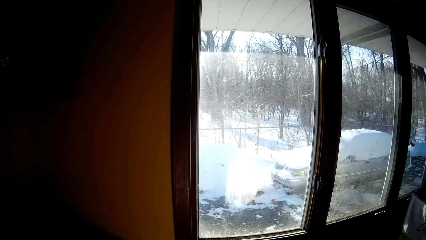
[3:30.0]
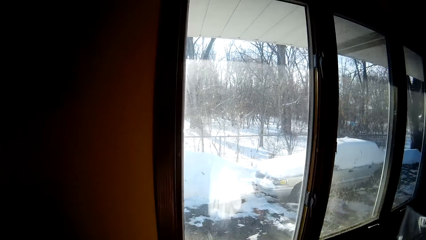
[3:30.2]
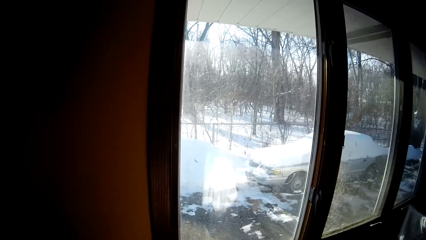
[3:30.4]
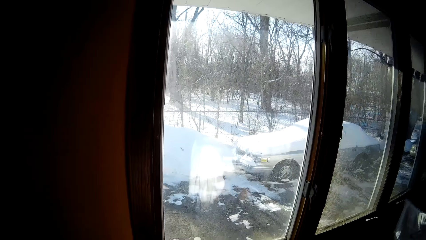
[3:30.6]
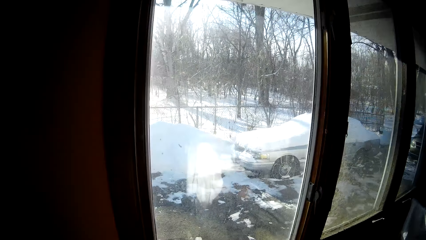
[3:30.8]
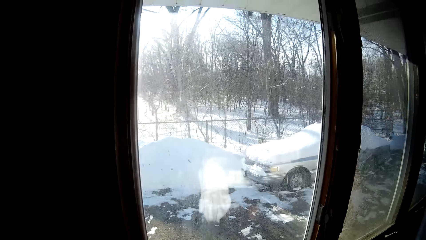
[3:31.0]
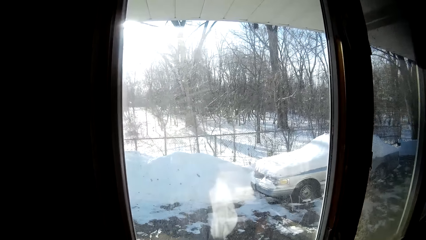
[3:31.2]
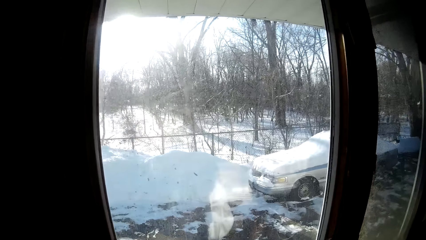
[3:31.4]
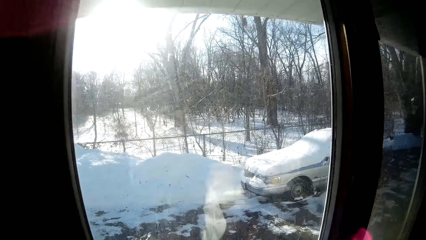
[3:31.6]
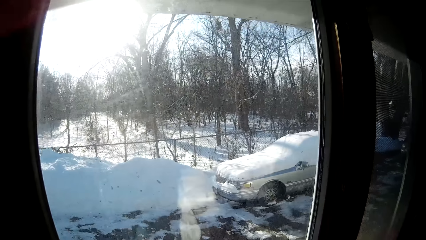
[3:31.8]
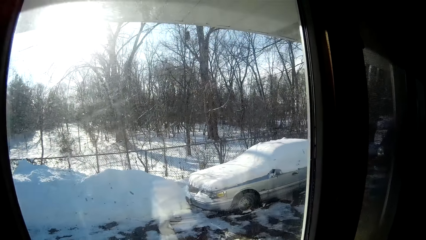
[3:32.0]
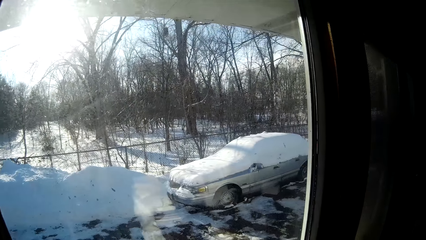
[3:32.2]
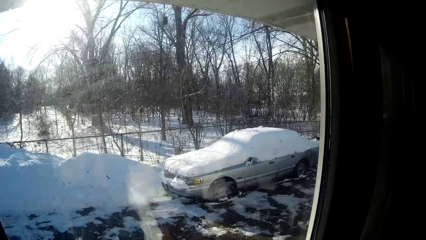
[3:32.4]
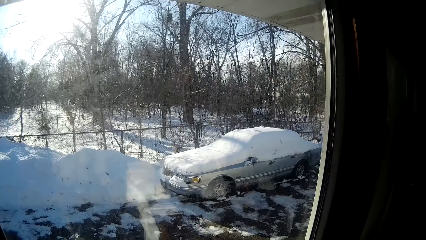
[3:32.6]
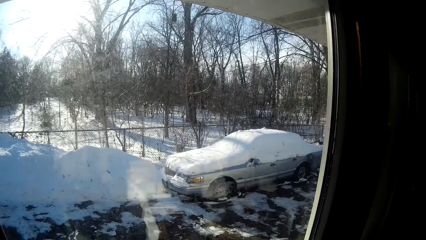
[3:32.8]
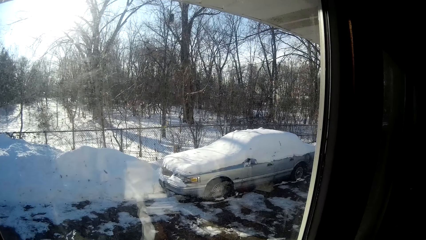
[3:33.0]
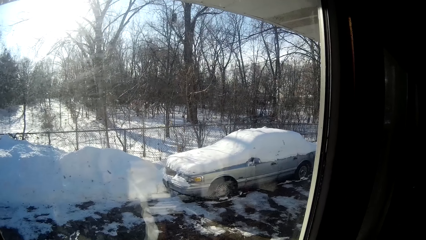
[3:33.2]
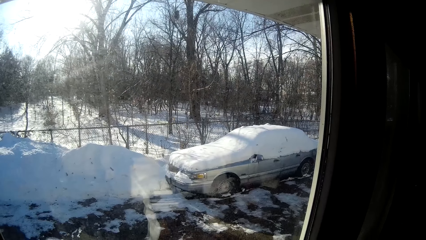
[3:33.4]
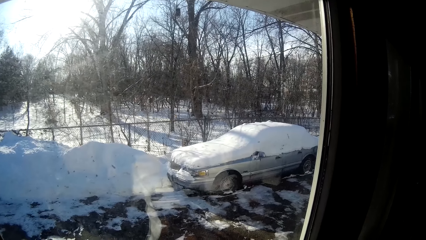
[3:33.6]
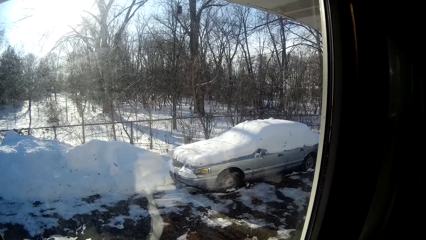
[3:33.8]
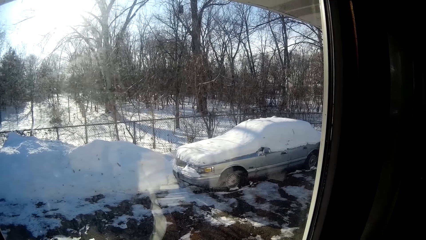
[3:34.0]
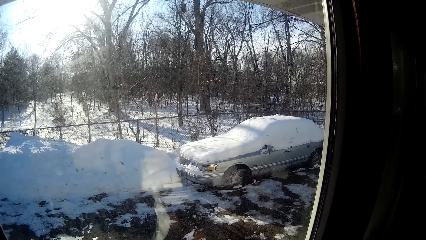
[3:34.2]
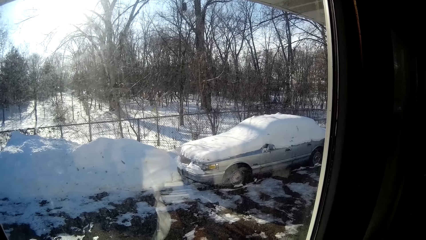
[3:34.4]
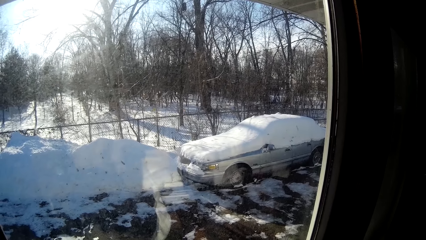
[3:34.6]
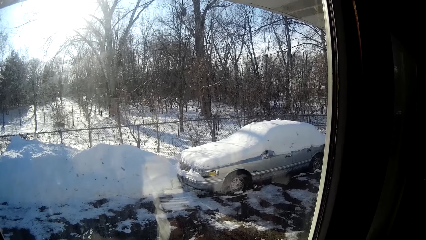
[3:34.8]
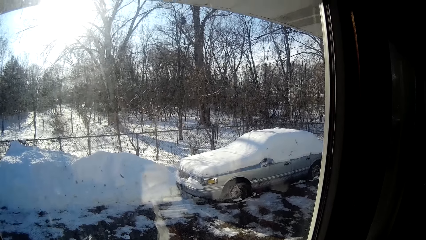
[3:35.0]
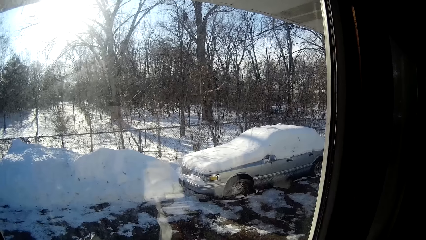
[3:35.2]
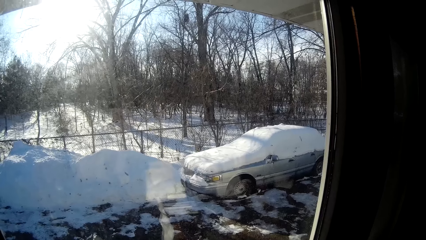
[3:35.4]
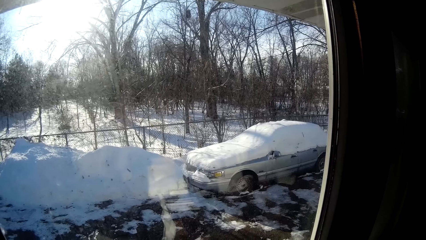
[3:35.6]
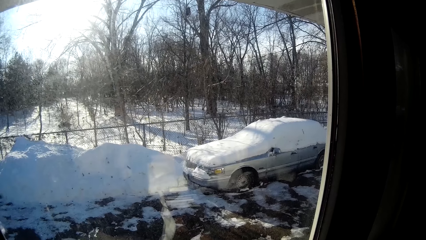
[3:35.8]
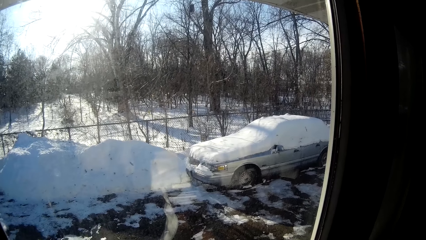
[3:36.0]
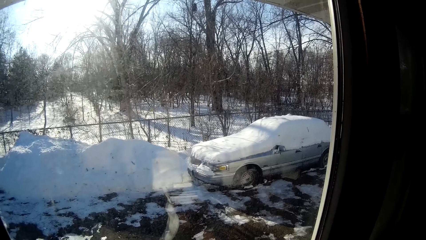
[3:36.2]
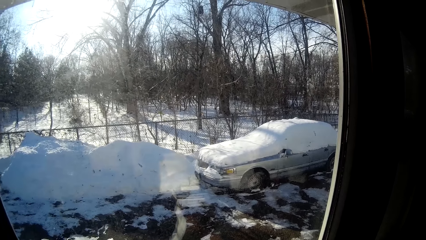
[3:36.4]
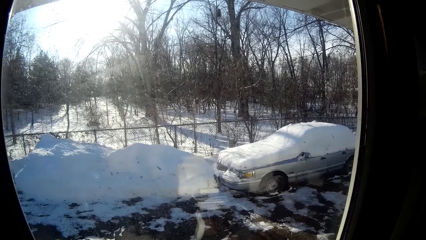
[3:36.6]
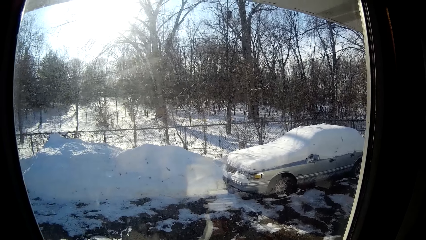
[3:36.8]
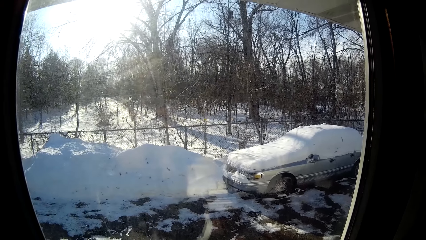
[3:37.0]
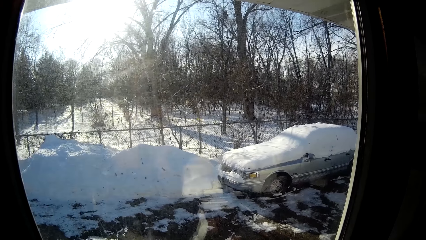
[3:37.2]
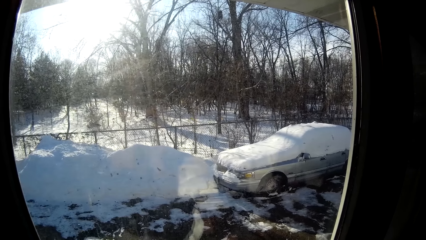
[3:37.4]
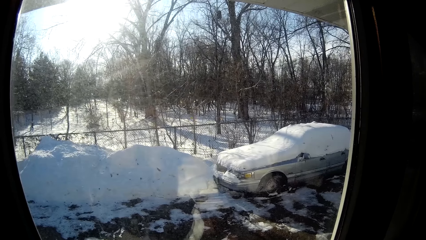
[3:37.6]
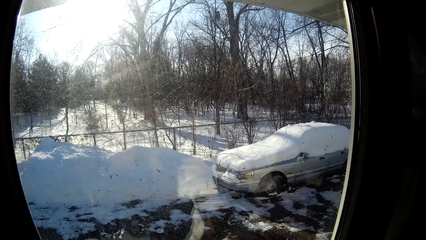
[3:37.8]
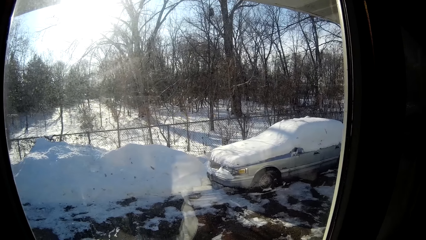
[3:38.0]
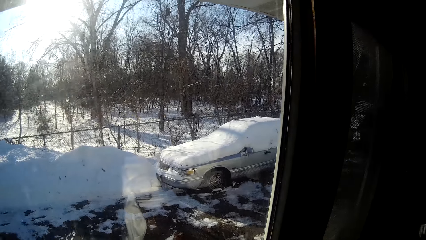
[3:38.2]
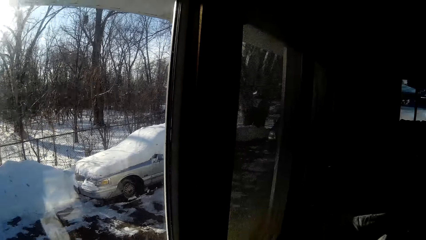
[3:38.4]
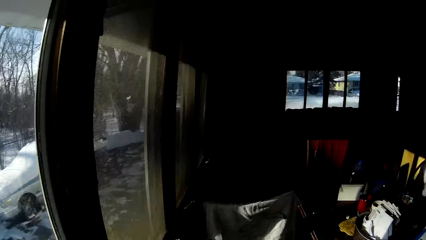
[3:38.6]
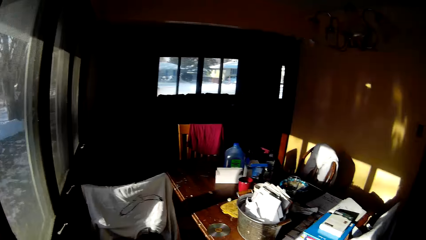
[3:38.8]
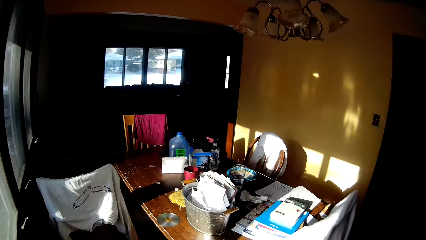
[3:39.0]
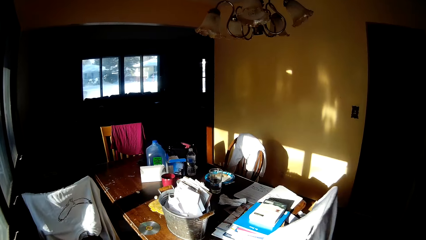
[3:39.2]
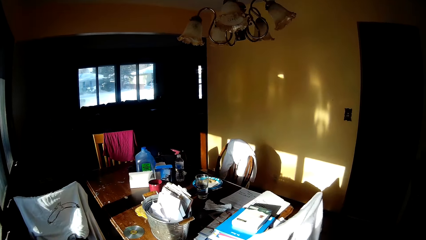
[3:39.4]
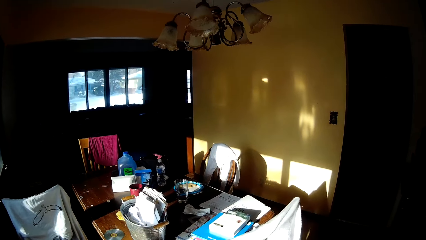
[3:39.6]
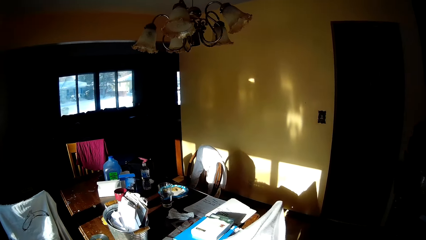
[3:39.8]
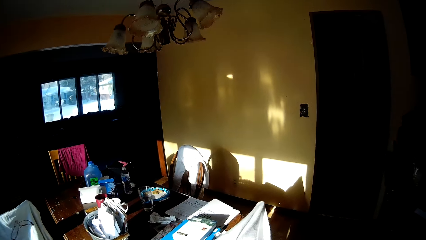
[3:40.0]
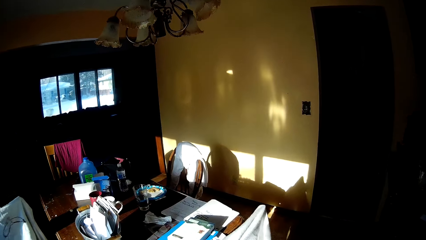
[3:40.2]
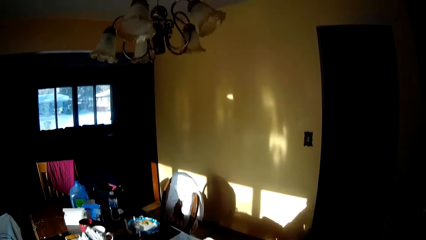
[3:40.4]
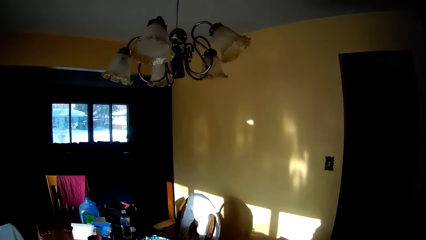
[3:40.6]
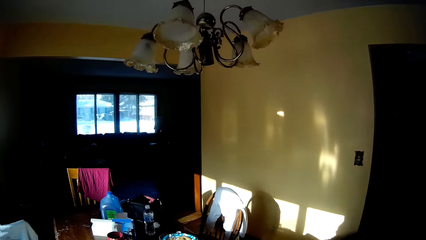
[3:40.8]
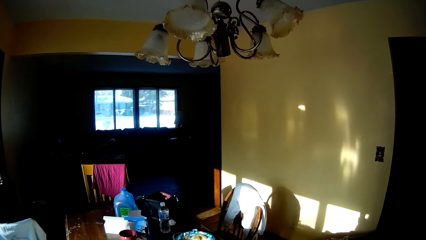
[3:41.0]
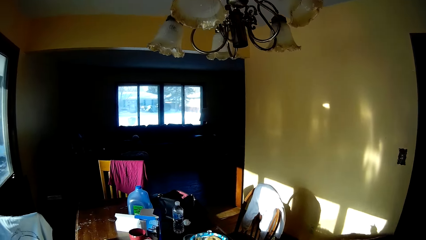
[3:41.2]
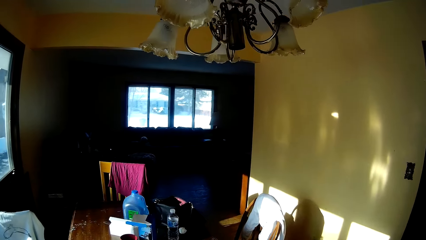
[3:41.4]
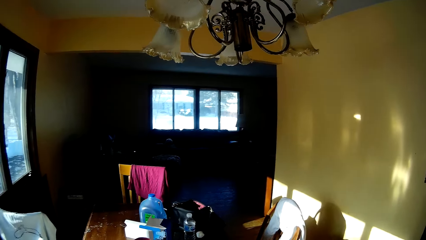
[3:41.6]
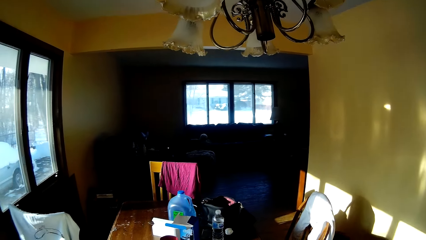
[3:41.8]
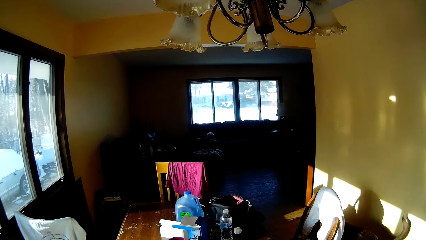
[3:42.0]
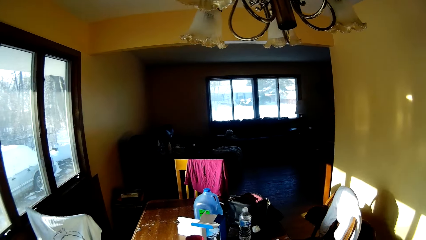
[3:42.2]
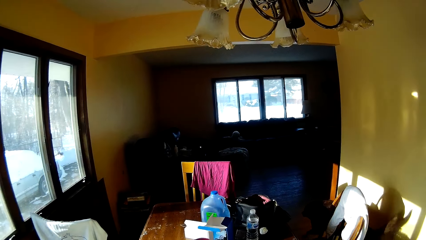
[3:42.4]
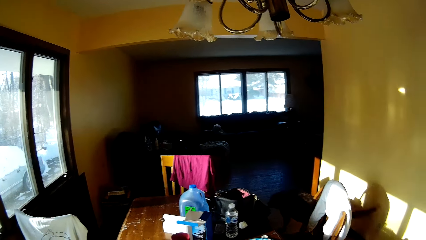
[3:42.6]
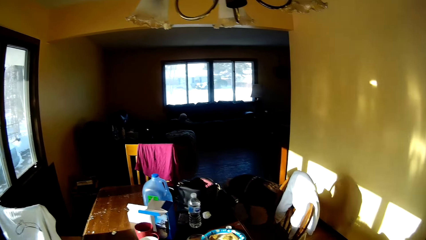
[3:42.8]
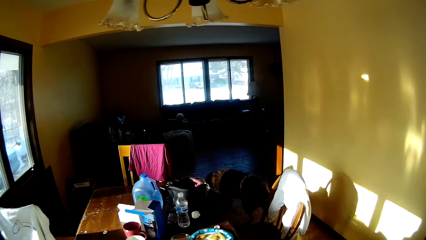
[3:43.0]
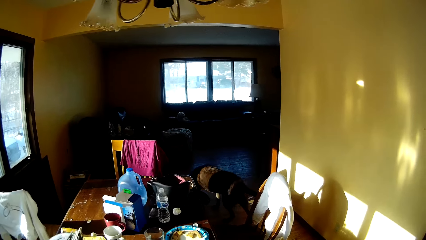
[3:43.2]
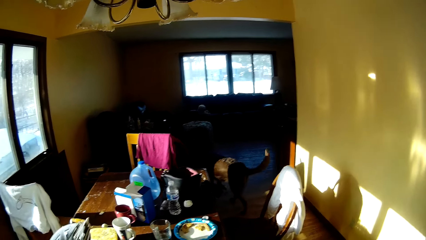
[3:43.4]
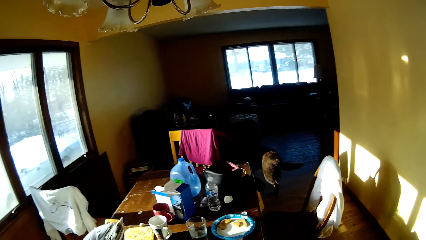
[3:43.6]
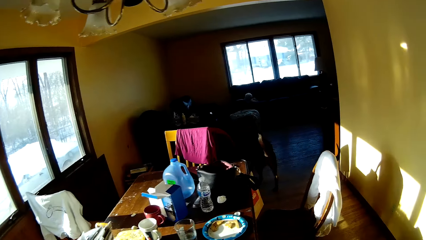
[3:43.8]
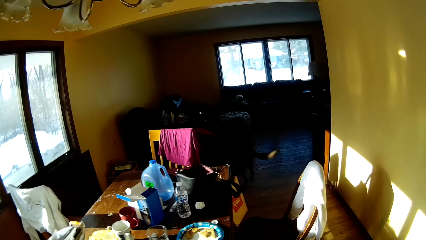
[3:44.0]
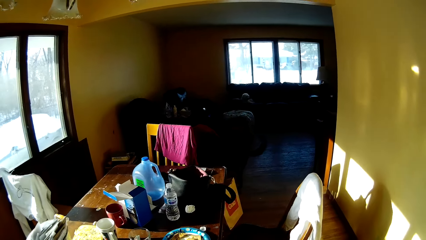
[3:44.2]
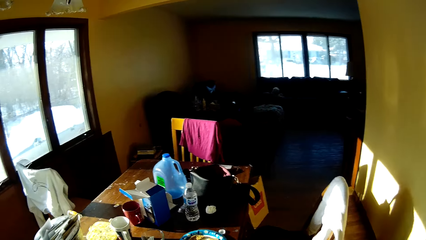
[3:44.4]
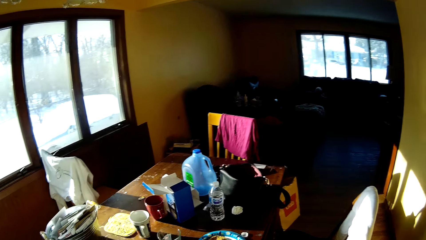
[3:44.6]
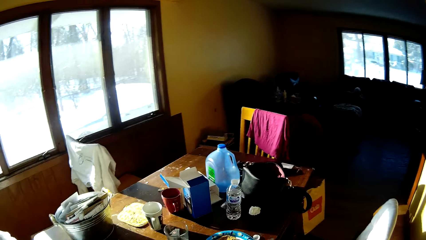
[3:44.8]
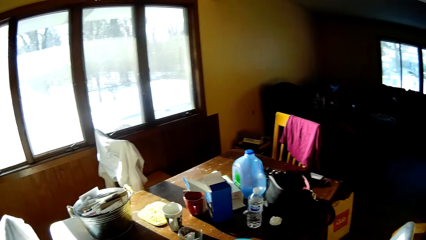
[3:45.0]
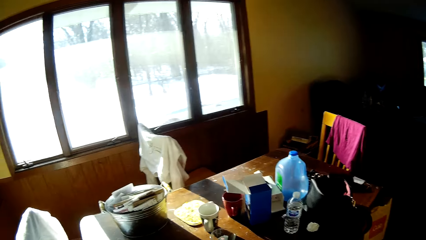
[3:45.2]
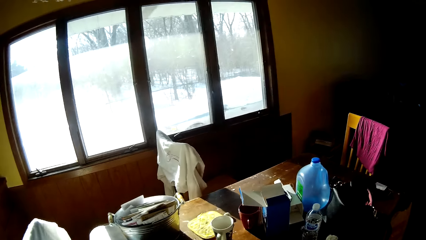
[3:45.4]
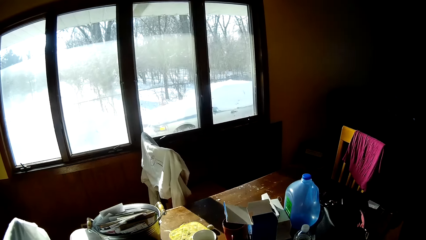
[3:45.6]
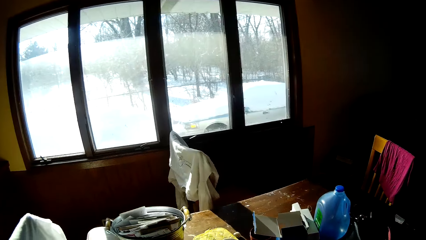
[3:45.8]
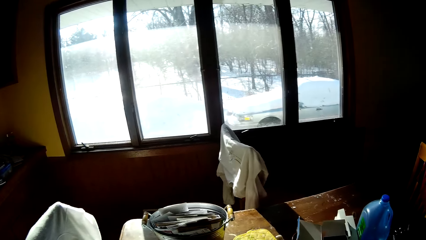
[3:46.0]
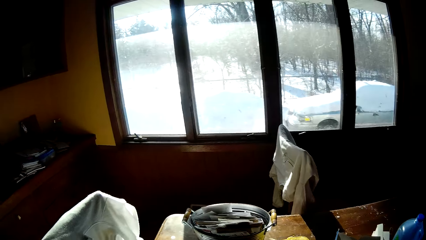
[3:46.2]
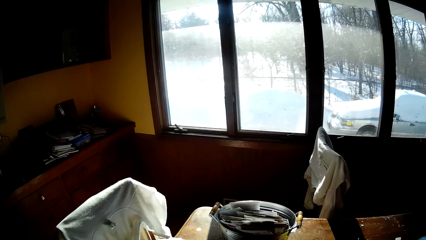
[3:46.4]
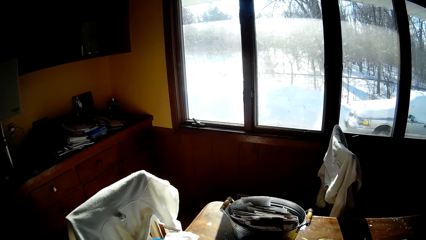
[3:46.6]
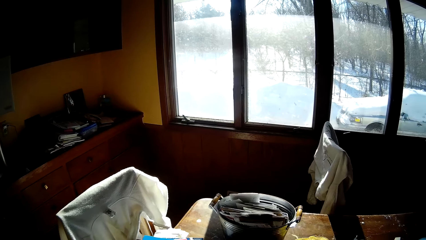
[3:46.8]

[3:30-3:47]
The camera wearer looks through the window. They turn to the other side. They walk. They look at the dog.
